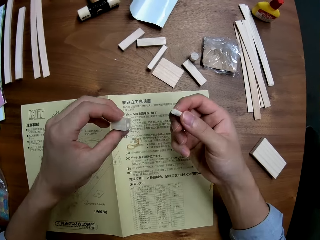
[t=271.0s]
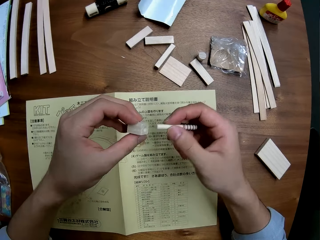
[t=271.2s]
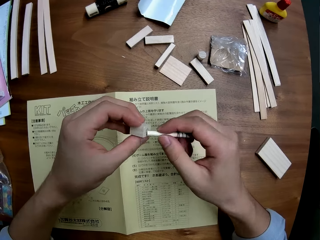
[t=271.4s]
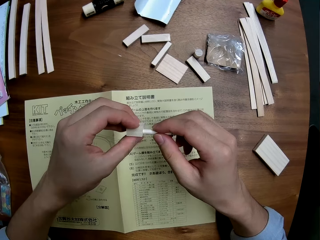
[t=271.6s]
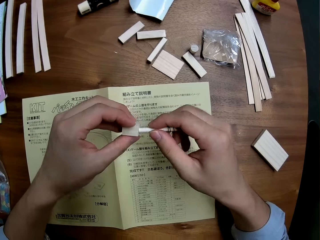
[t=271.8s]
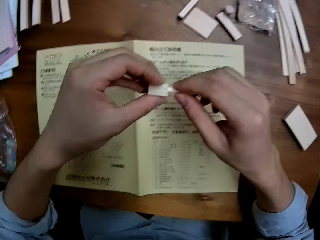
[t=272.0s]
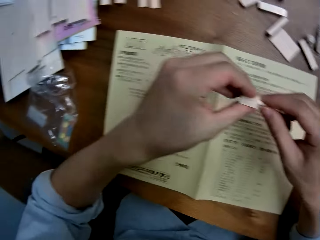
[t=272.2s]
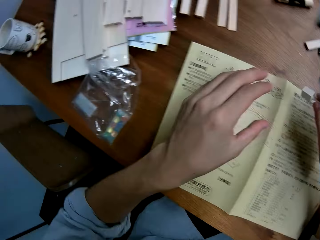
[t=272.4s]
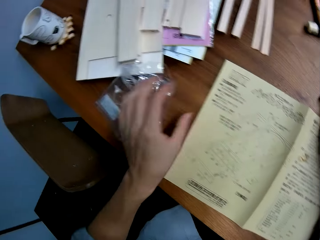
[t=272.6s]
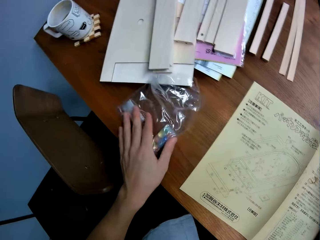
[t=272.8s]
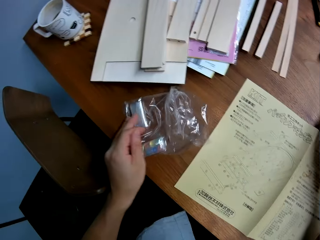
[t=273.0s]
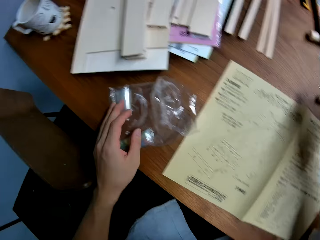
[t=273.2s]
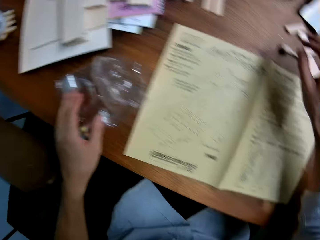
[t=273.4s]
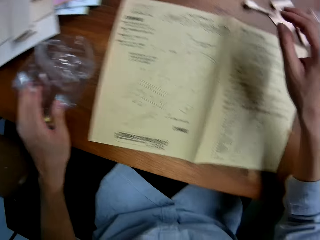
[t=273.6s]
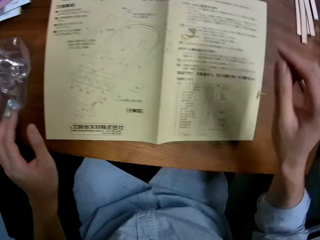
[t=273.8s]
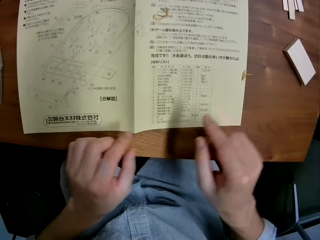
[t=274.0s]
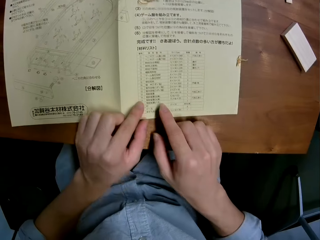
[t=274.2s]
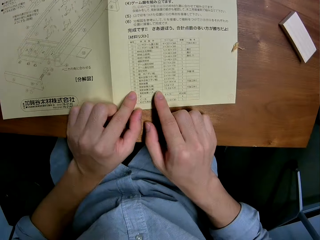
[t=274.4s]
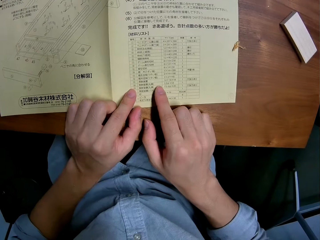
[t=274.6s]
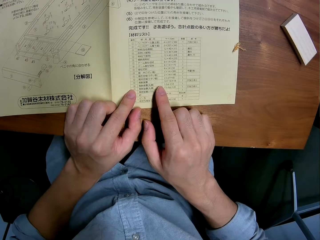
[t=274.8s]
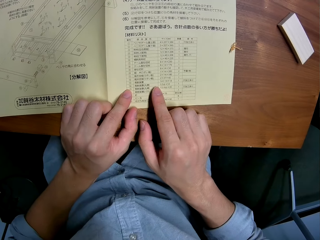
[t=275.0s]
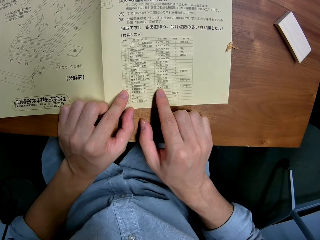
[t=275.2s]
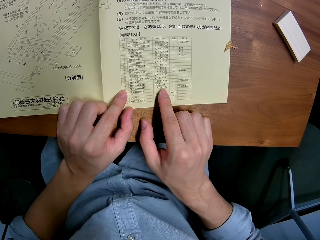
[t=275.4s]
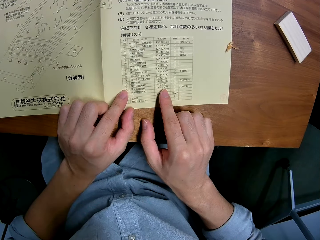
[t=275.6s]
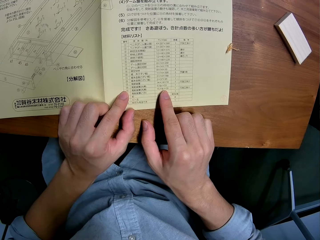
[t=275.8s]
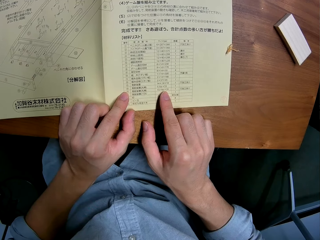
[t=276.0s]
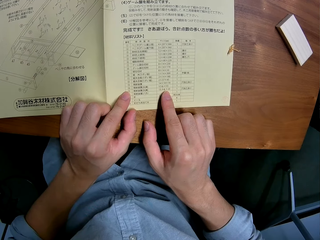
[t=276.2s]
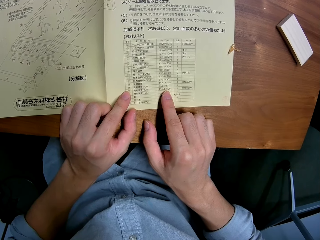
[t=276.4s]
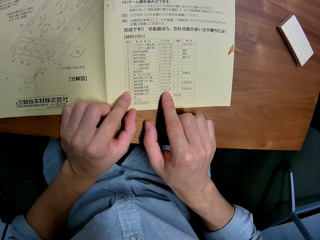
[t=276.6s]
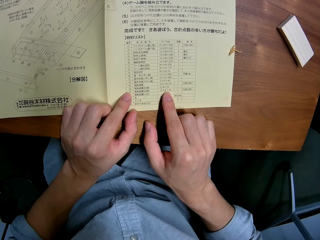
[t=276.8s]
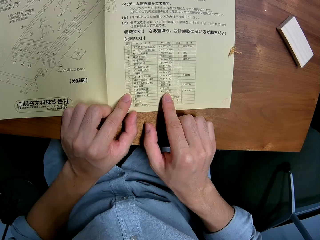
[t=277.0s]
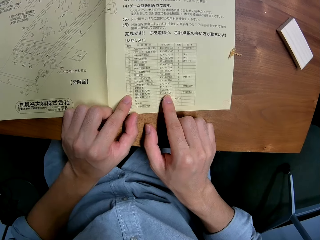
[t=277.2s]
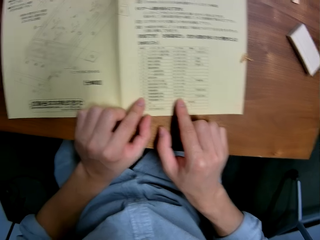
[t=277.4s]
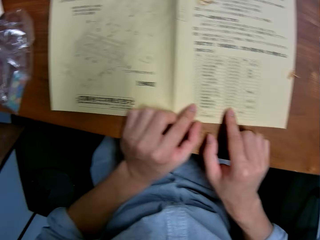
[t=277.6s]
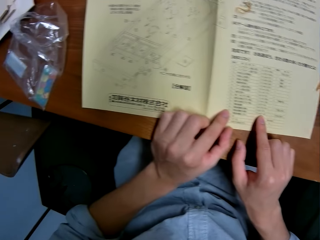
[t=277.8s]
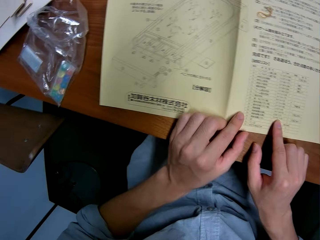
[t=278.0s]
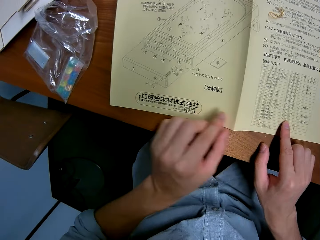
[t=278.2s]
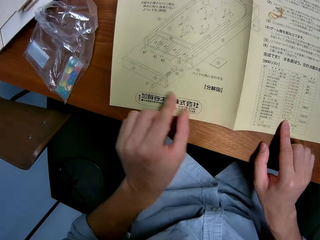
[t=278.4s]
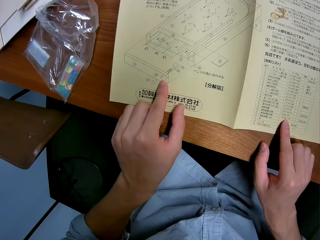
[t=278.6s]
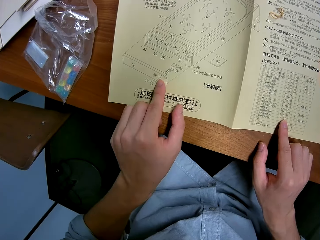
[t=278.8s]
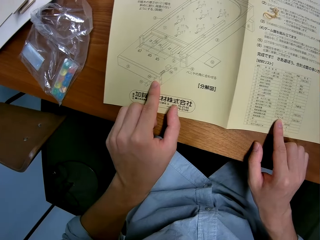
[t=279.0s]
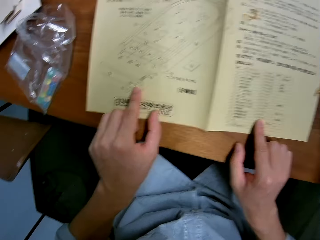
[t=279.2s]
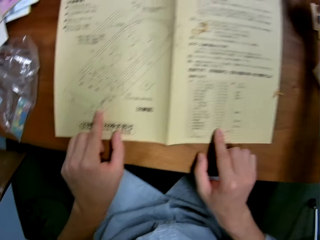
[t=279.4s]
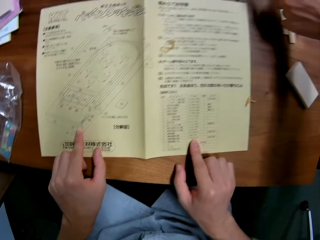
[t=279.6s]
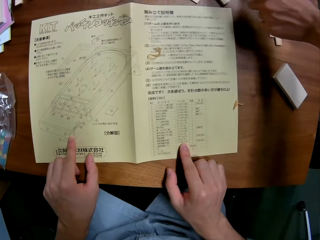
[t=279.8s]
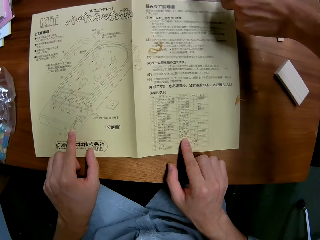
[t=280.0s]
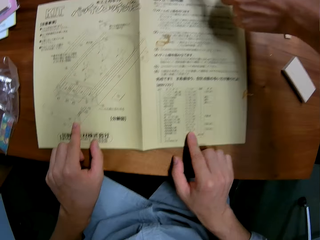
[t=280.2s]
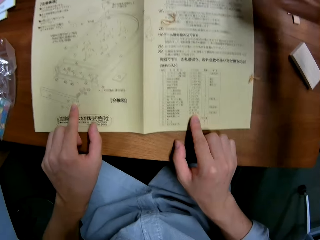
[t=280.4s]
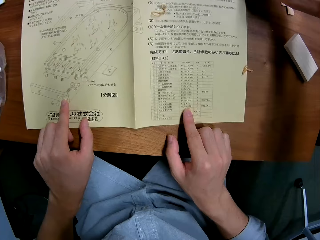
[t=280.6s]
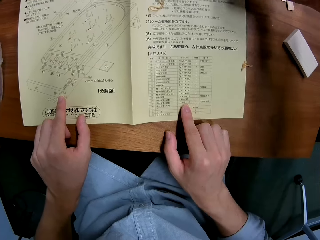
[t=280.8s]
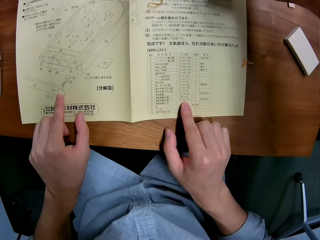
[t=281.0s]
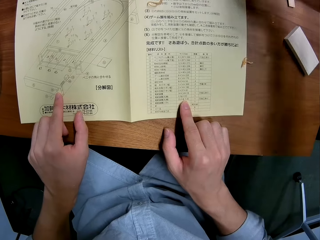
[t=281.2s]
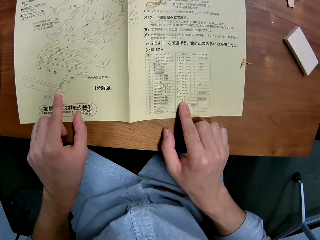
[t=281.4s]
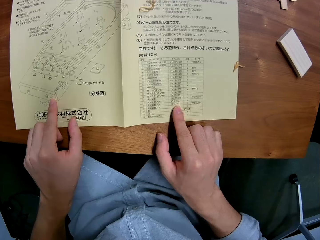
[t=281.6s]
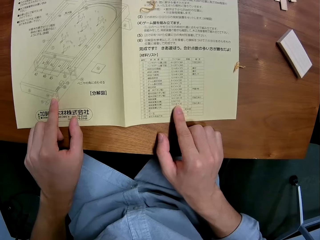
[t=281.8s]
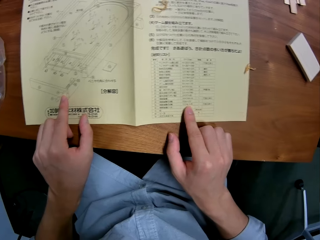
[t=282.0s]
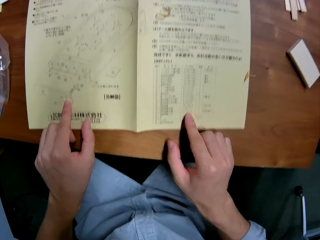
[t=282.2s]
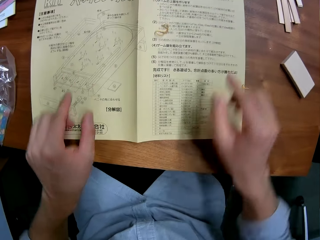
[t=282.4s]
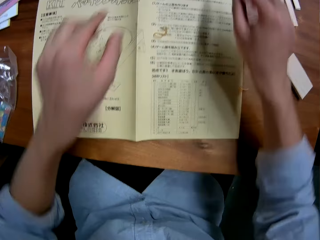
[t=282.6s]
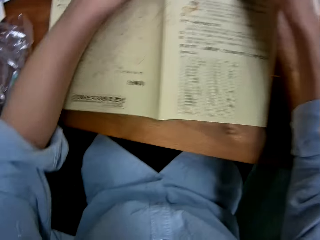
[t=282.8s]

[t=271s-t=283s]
The camera wearer detaches the pieces of wood and joins the pieces of wood. They point at the manual. They point at a diagram on the table. A man points at the diagram on the table.

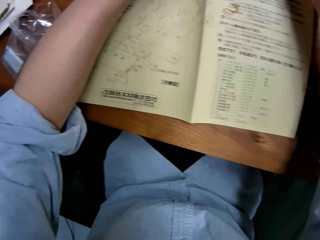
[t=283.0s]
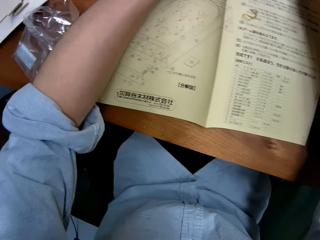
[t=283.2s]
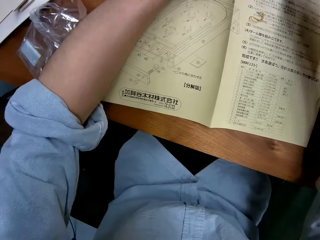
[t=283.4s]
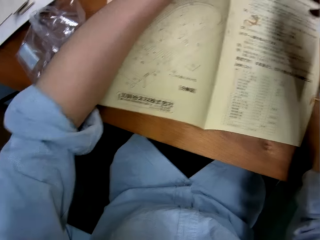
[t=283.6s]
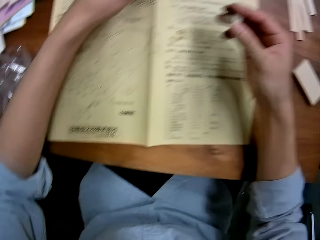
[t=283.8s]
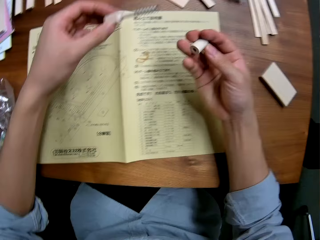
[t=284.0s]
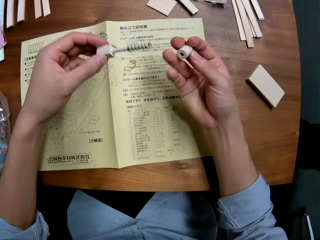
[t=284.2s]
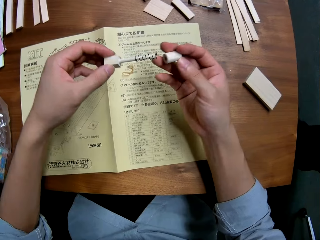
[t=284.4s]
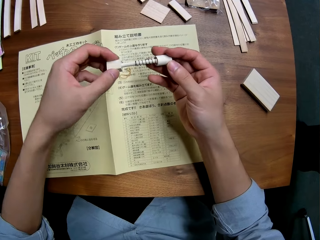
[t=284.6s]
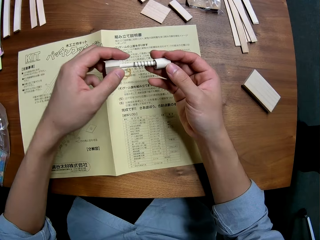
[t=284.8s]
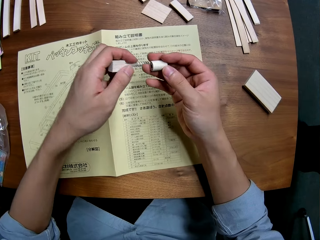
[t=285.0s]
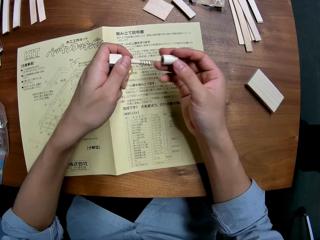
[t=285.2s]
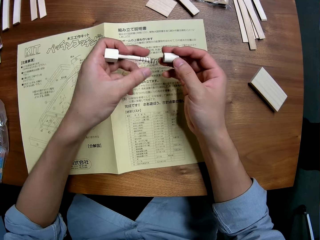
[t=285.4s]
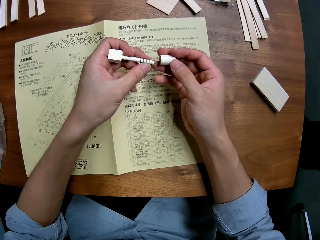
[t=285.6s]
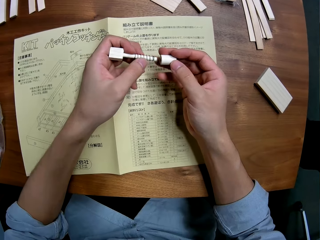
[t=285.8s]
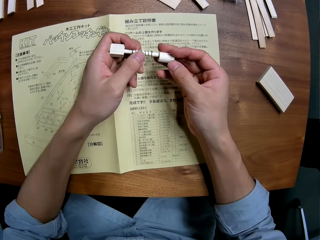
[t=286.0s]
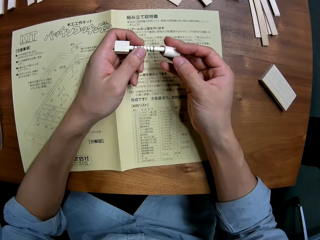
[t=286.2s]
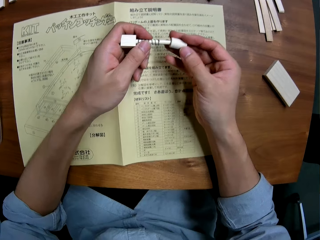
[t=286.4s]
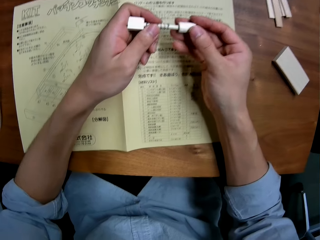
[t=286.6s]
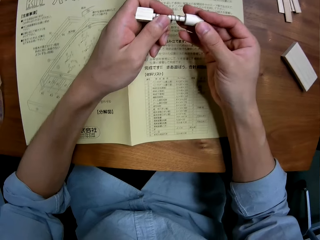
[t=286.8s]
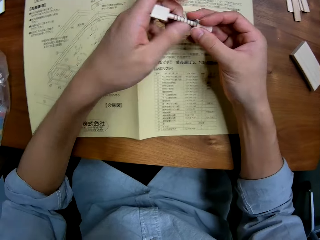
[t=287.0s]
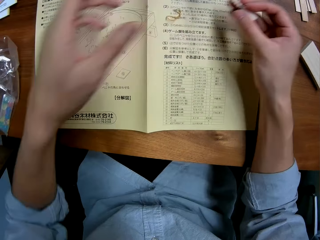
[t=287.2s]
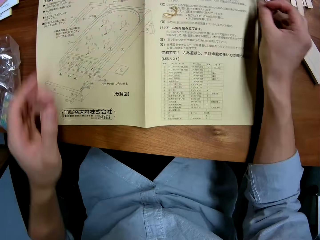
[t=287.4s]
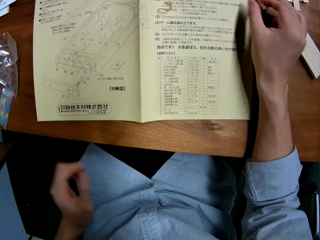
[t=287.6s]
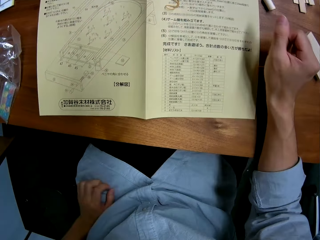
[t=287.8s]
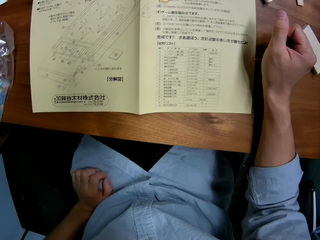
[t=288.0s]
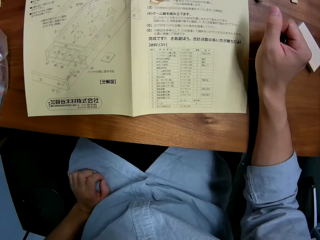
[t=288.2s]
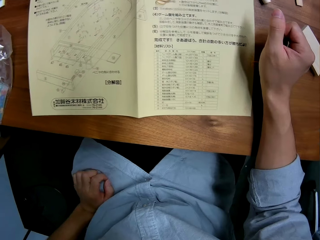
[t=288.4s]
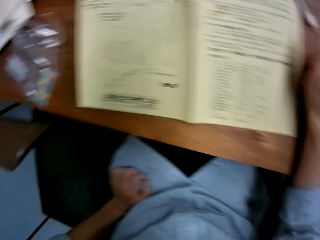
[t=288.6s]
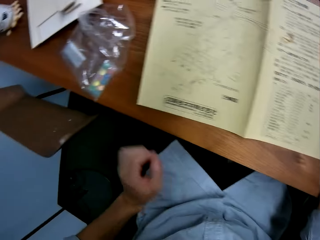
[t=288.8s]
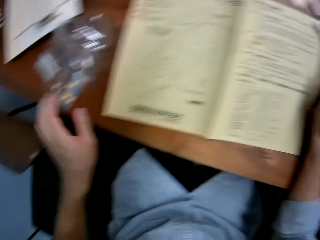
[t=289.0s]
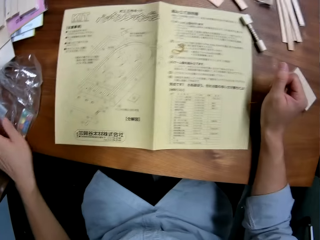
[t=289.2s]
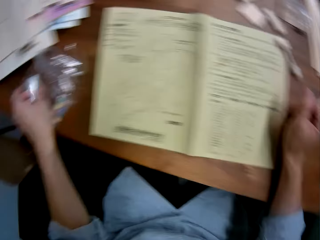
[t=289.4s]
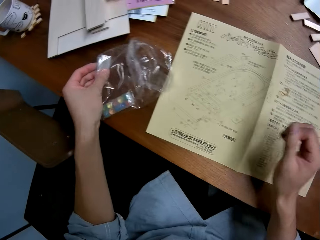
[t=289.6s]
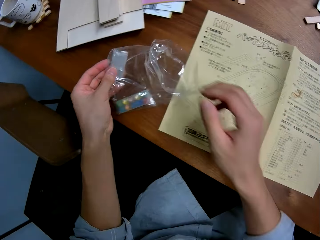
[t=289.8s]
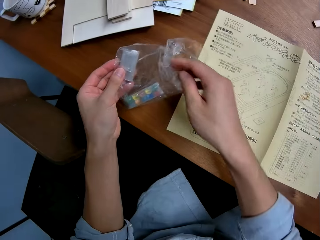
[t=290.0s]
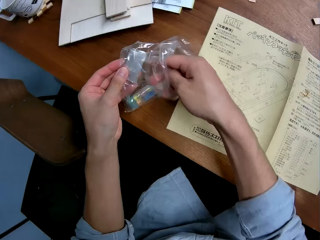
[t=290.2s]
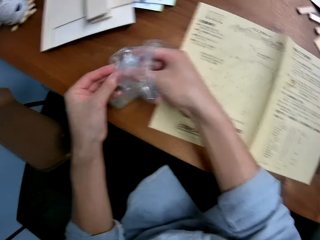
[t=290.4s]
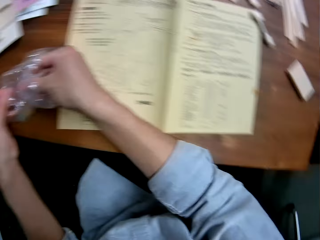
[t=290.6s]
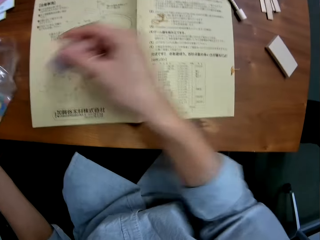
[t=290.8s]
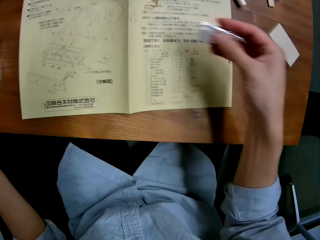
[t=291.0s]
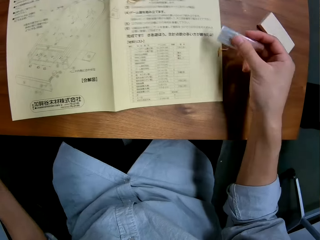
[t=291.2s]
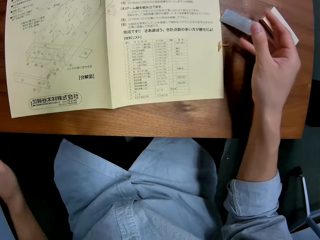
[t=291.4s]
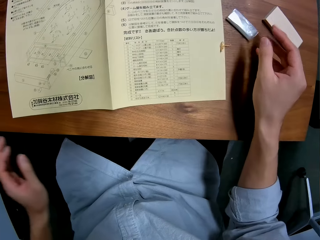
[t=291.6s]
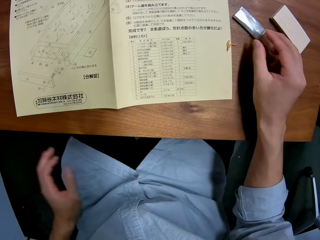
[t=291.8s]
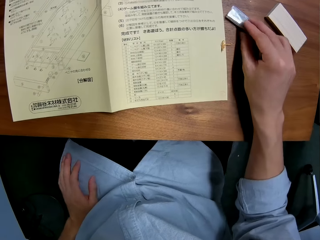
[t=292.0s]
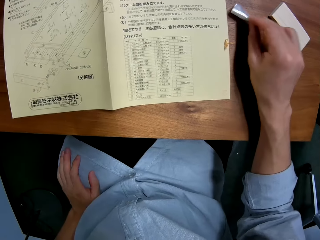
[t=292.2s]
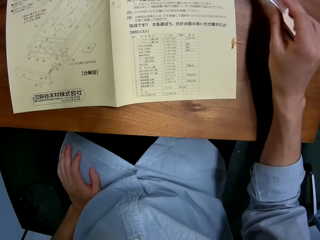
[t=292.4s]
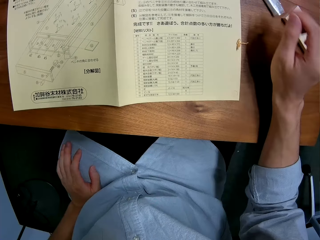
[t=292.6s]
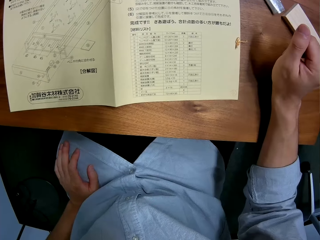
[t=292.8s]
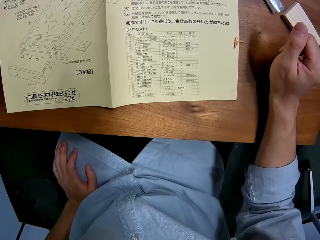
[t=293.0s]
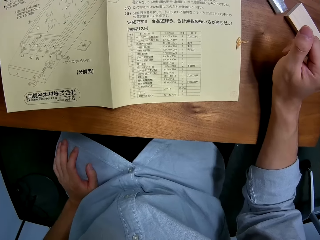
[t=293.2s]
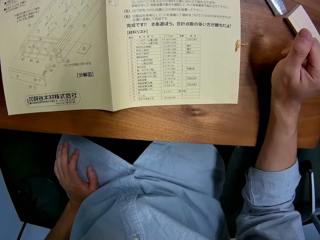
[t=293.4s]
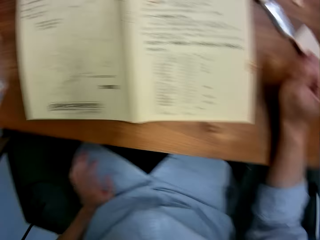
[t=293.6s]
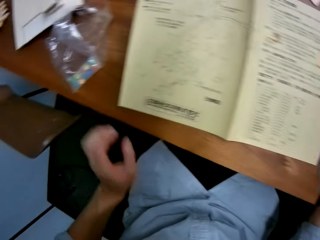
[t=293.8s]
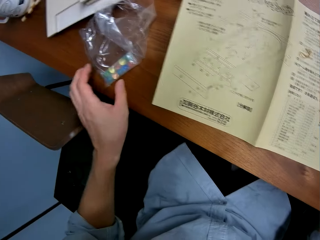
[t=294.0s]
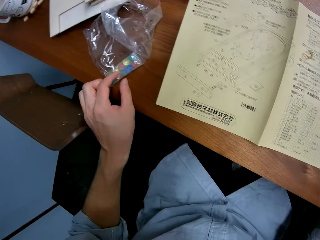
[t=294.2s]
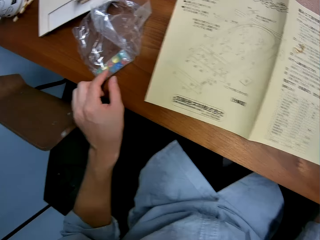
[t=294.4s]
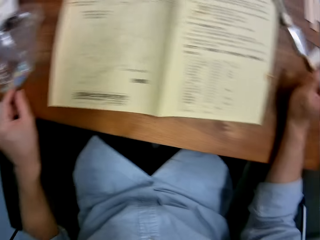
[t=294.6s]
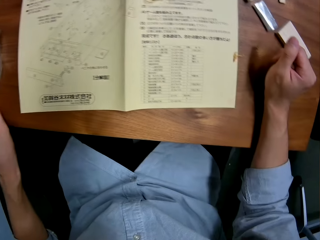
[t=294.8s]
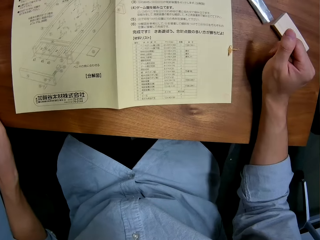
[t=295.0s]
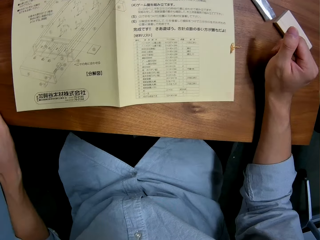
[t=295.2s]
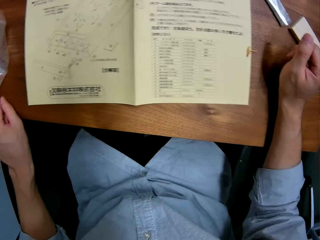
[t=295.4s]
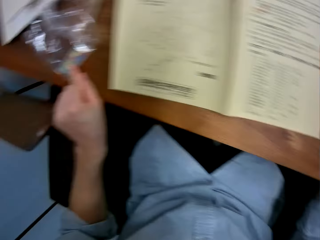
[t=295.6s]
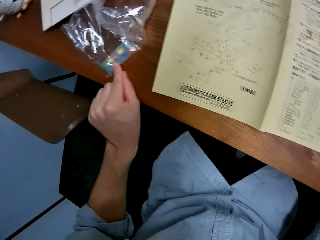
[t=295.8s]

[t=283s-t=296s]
The camera wearer picks pieces of wood and attaches the pieces of wood. He fixes the pencil into the sharpener. He attaches the wooden pieces. He puts down the wooden pieces. He drops both the pencil and sharpener on the table. He puts his hand on his lap. He holds the plastic packaging or nylon. He takes out a plastic paper or item from the plastic packaging. He drops down the plastic paper on the table. He moves the item on the table. He holds the plastic paper, lifts the plastic paper, and drops down the plastic paper on the table. He stretches his hand towards the plastic packaging. He holds the nylon with his finger. He reads the paper.
